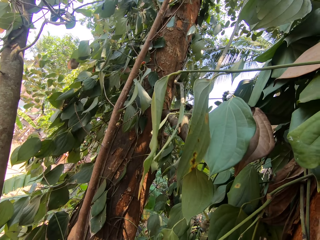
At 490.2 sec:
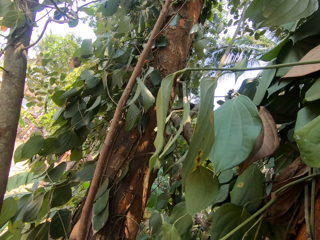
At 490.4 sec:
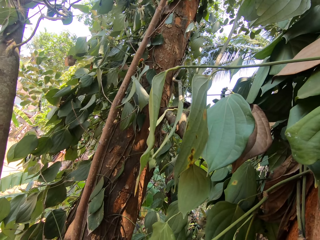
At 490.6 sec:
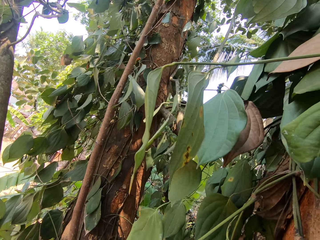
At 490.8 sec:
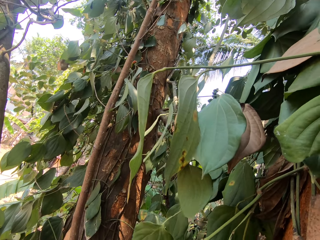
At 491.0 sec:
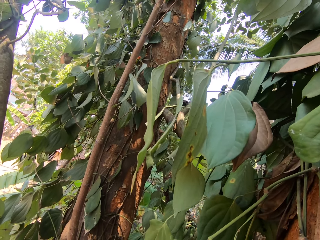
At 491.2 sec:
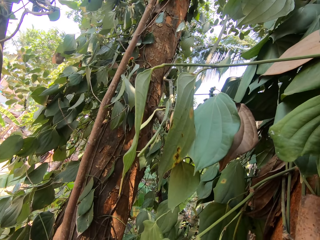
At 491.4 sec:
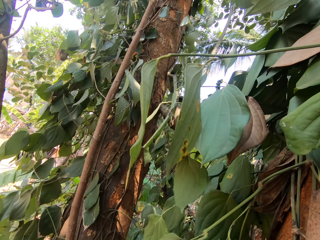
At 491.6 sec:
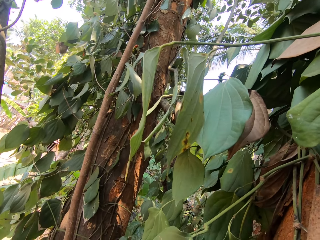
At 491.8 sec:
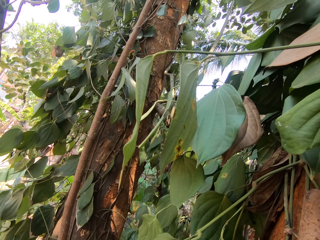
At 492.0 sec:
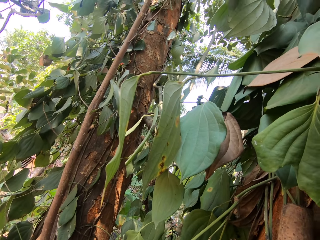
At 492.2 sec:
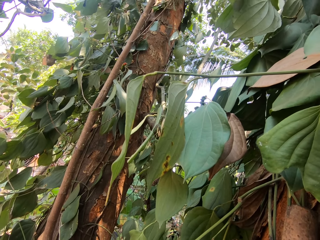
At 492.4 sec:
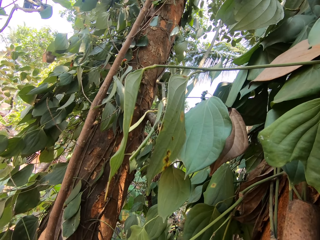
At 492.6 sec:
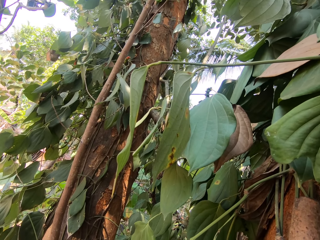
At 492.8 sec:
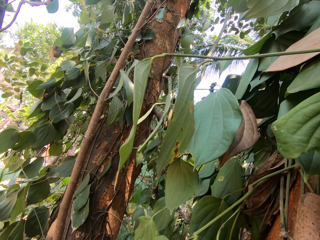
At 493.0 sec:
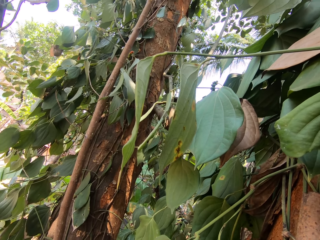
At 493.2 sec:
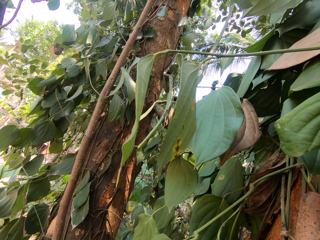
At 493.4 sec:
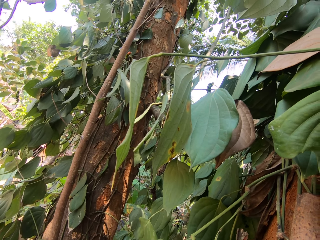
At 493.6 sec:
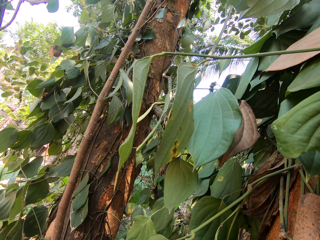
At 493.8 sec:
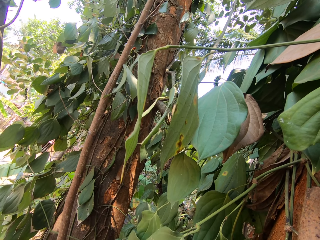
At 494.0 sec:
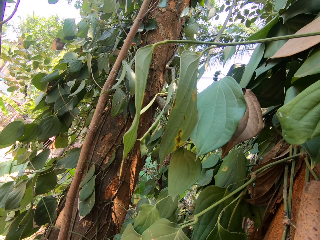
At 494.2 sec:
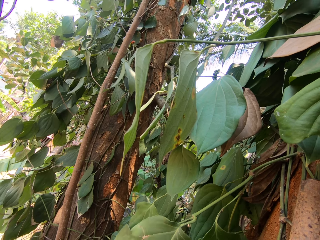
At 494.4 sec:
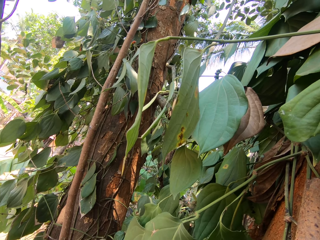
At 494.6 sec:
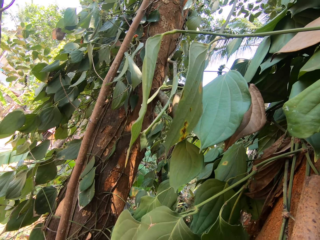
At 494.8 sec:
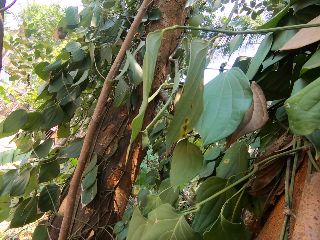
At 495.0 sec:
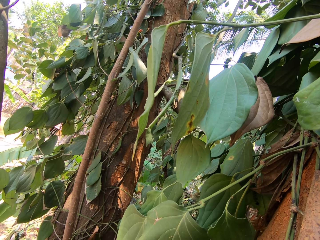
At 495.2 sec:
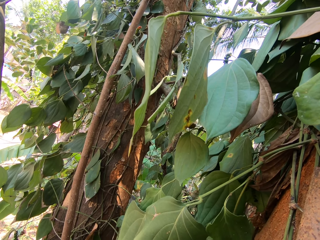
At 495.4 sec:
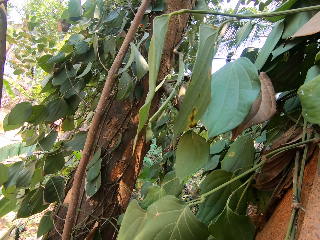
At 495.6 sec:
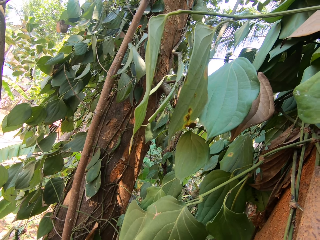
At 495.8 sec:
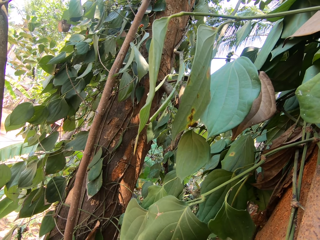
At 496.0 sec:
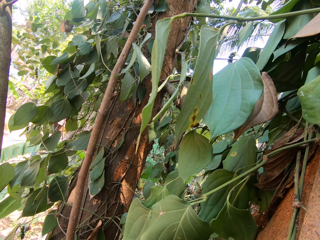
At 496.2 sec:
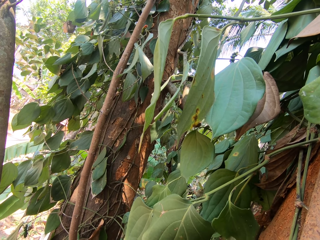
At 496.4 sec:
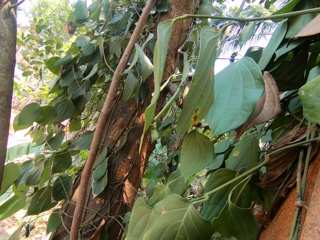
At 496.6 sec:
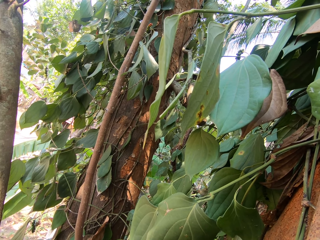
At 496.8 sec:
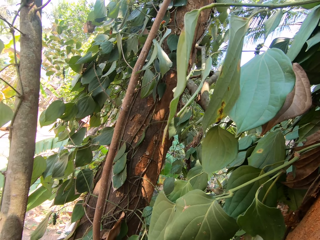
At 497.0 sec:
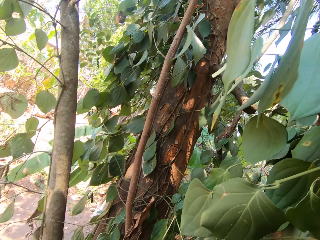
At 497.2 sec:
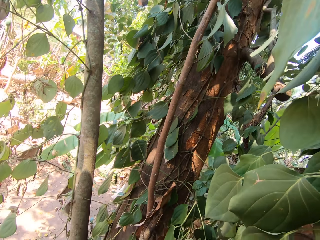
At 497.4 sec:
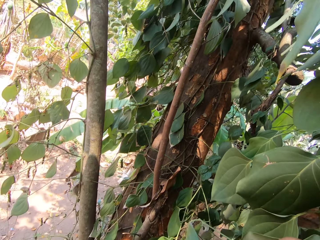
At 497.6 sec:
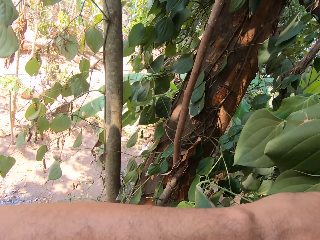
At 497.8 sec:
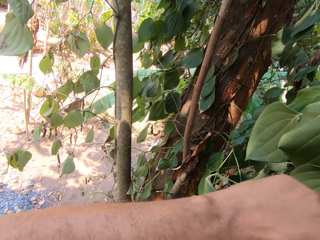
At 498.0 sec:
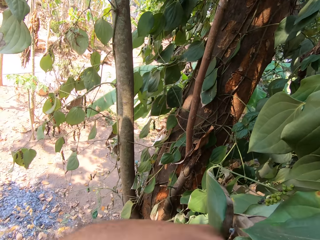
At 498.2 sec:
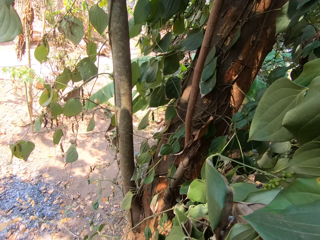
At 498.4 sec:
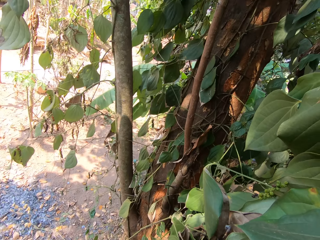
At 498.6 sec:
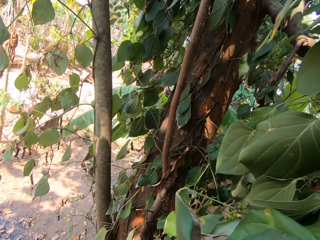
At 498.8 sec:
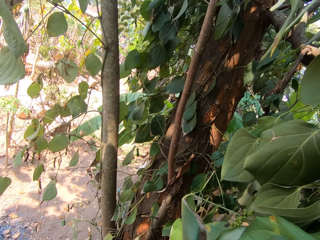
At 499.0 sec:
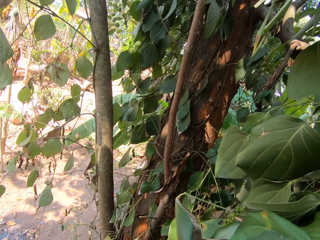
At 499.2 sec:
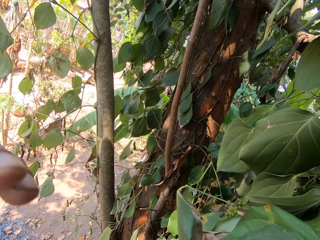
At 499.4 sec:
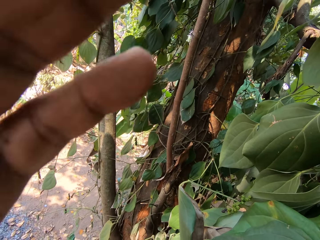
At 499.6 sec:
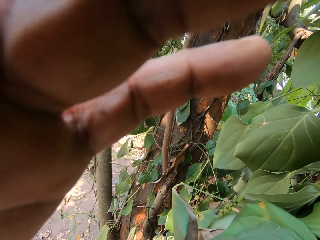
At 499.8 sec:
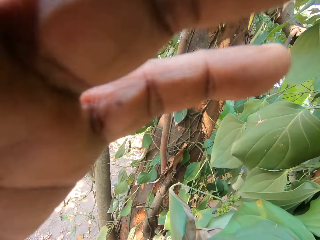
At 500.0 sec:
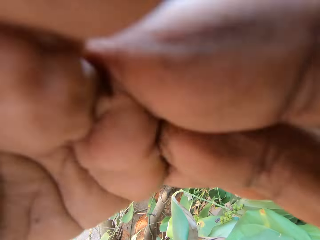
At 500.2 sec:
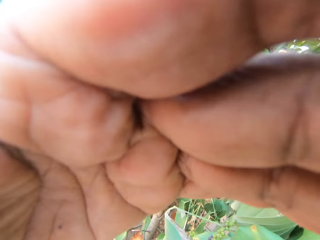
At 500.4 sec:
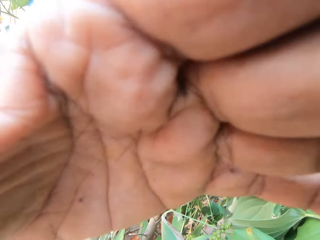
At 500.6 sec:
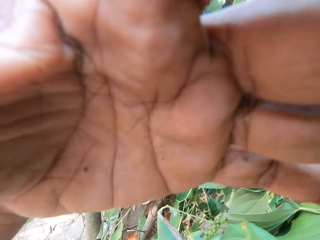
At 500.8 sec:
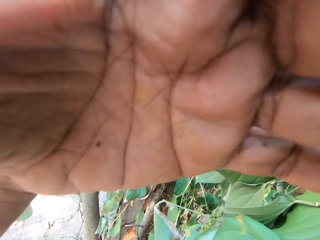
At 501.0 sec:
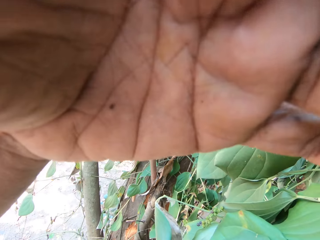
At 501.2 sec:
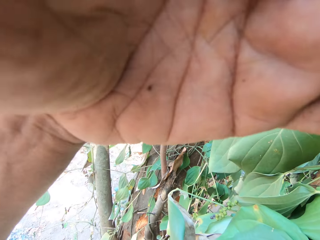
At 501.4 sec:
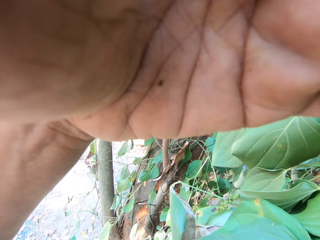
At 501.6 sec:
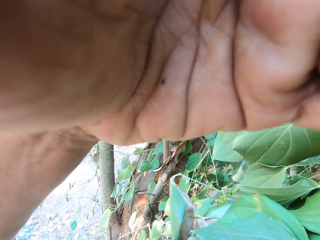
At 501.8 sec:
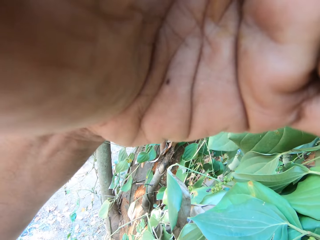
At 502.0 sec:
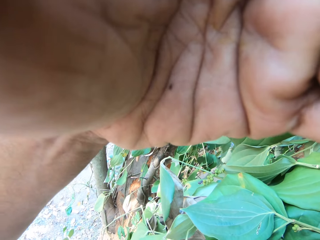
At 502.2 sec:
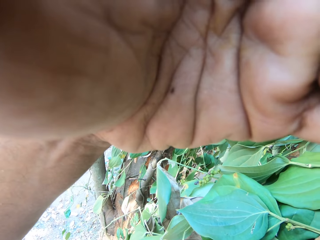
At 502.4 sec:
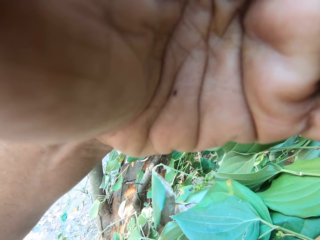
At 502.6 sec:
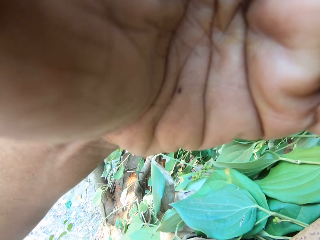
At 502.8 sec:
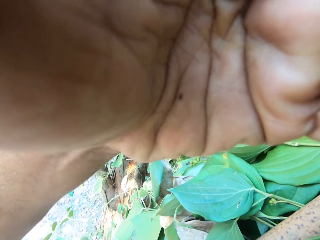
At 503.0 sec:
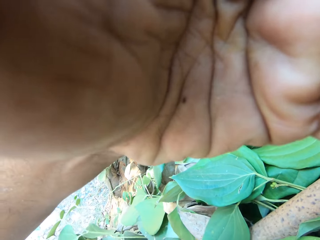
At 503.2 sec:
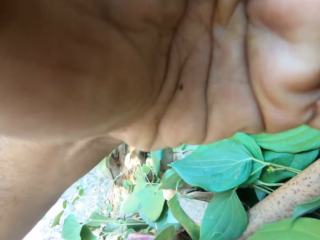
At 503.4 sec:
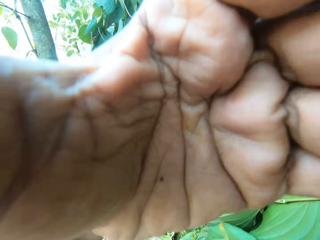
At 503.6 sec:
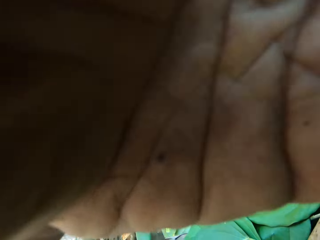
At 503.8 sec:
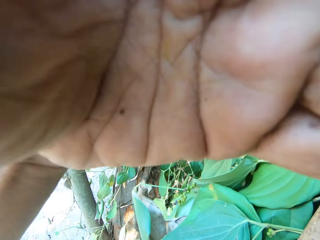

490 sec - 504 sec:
The camera wearer plucks the vegetable on top of the tree. He adjusts the camera on his head with his left hand. He looks around.

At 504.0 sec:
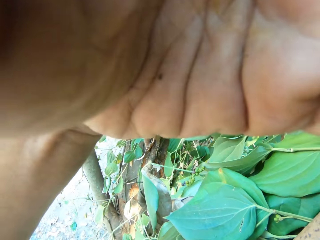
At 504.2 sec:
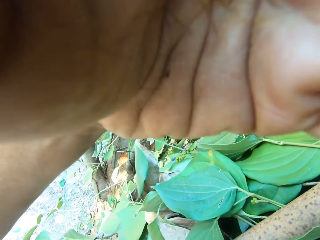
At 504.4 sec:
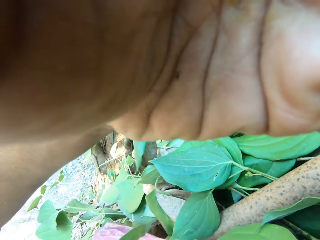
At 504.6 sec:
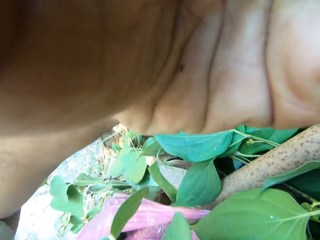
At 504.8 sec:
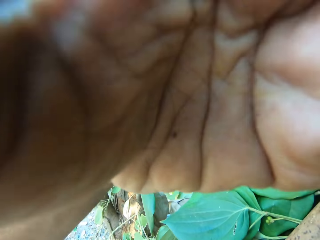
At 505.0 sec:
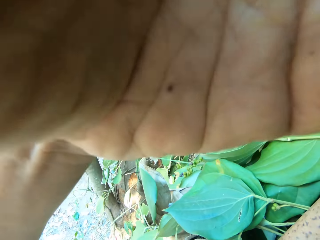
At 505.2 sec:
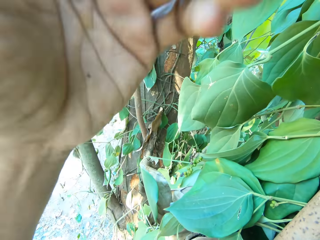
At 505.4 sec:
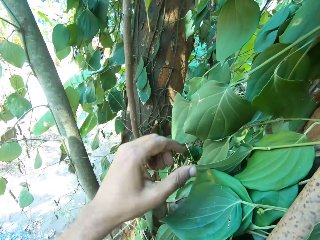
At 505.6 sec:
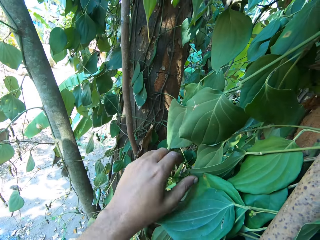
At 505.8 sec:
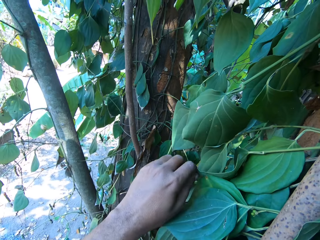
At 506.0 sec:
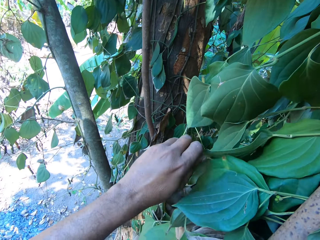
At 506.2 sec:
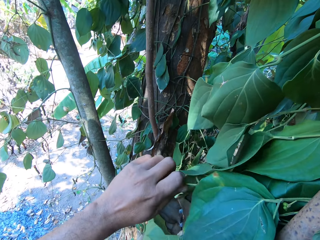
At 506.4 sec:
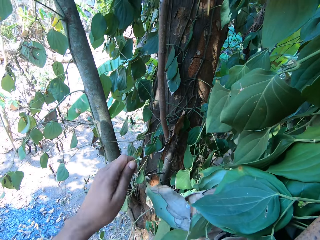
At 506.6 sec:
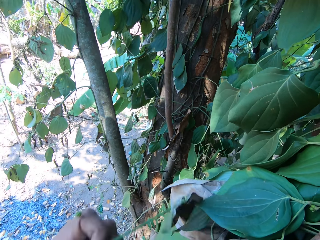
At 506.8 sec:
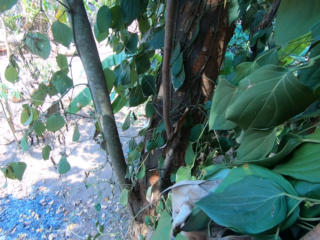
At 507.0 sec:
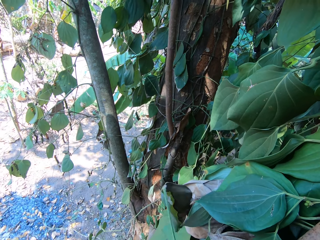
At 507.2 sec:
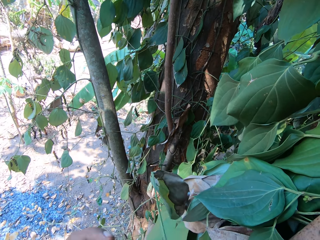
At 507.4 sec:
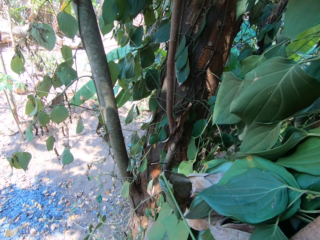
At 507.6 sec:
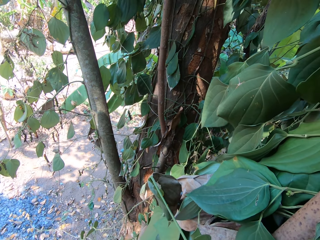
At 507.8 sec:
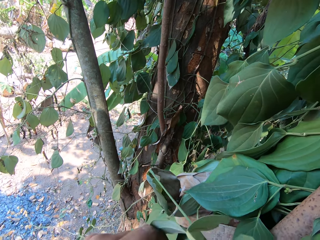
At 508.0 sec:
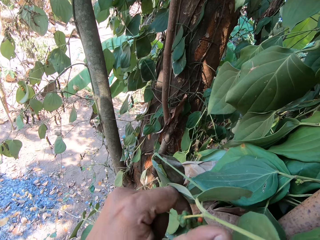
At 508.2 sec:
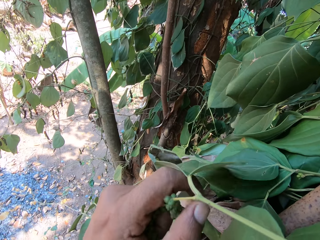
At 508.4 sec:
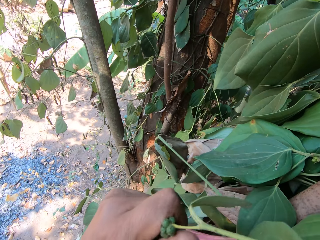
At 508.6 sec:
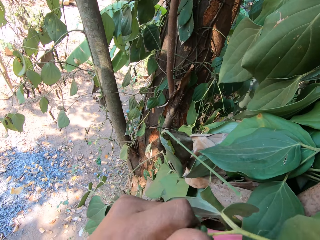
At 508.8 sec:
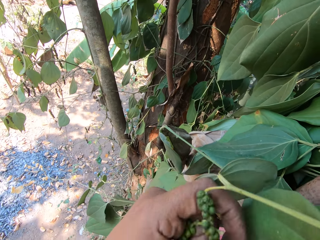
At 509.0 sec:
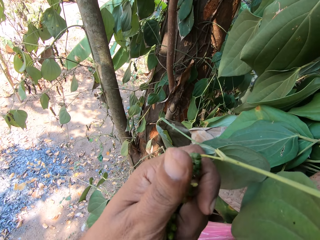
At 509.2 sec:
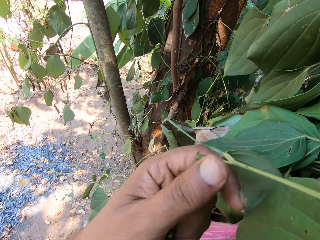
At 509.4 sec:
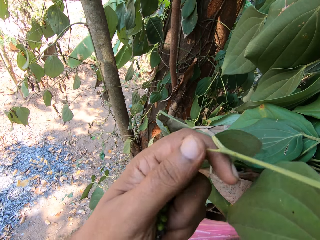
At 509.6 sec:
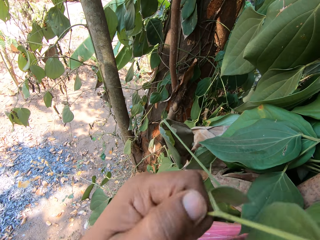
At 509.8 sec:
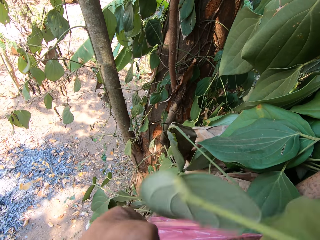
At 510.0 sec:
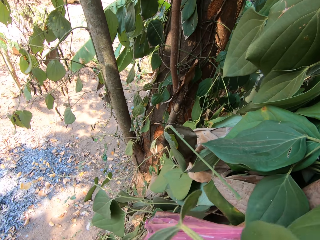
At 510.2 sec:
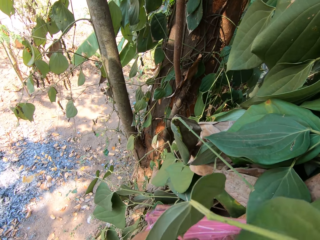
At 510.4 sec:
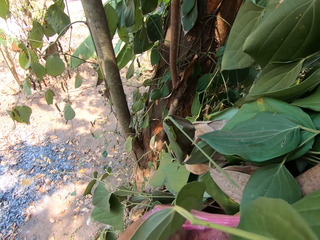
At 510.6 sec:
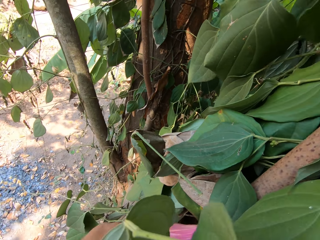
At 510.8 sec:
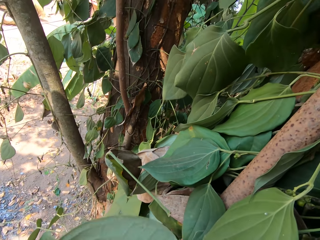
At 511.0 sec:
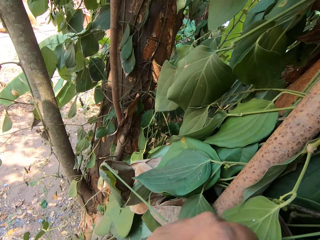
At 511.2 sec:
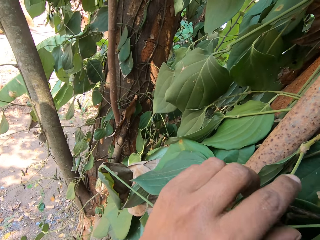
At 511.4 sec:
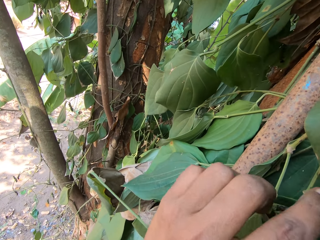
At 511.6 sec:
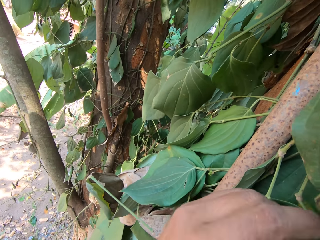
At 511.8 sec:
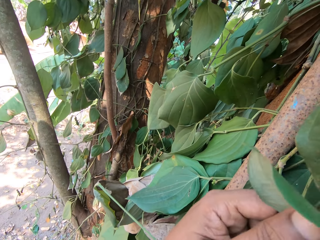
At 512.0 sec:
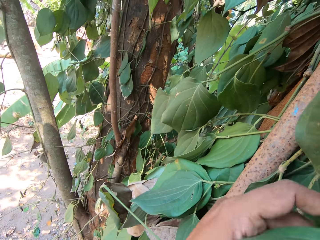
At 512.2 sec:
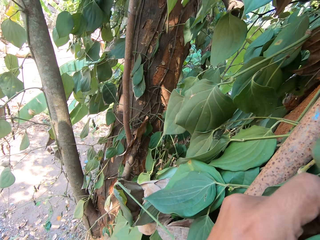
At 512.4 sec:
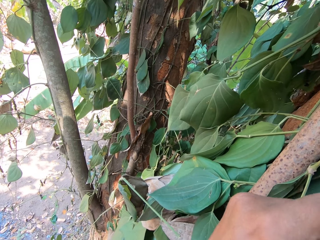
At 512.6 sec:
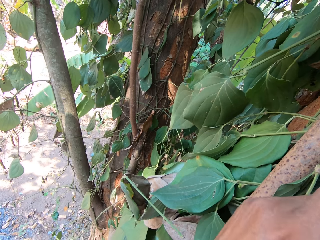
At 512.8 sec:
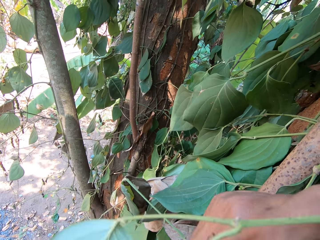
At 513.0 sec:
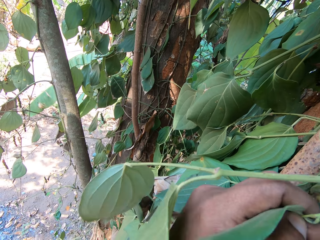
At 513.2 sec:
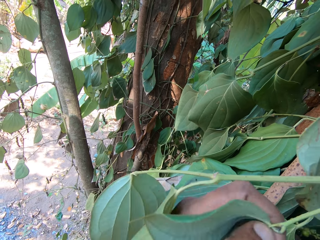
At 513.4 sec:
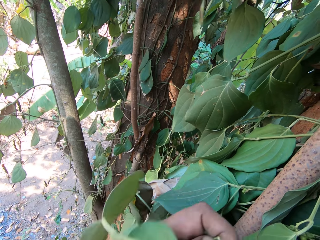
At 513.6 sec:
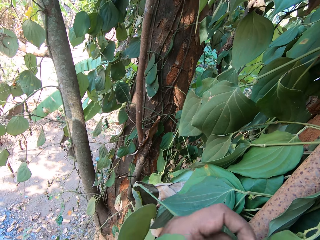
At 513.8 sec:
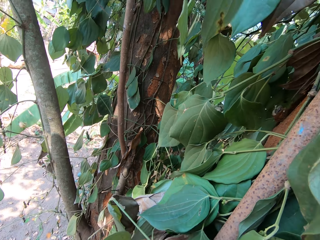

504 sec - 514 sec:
The camera wearer cuts some fruits from the tree with his right hand. He plucks the vegetable on top of the tree. He cuts a leaf from the tree with his left hand. He cuts some fruits from the tree with his left hand.
